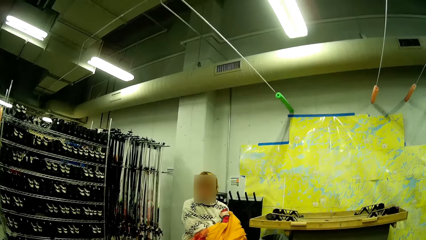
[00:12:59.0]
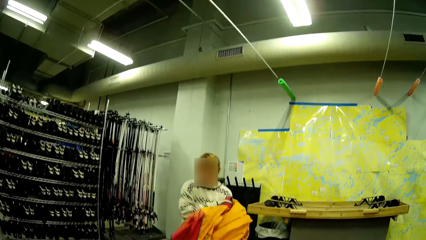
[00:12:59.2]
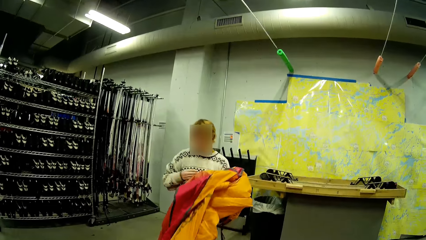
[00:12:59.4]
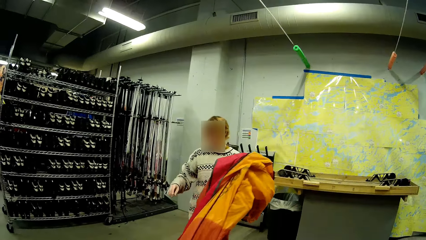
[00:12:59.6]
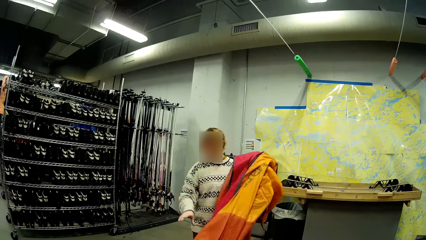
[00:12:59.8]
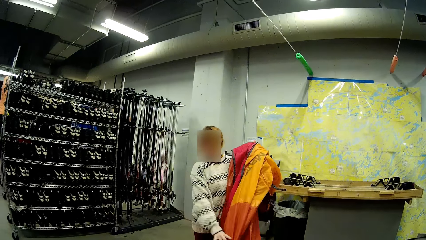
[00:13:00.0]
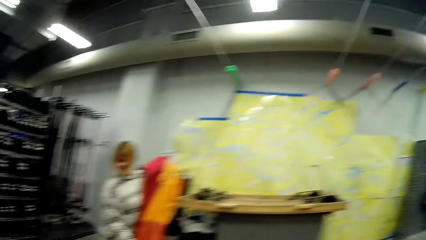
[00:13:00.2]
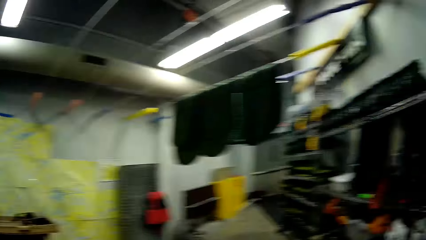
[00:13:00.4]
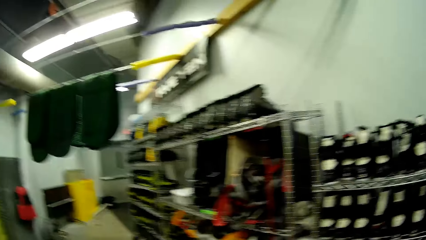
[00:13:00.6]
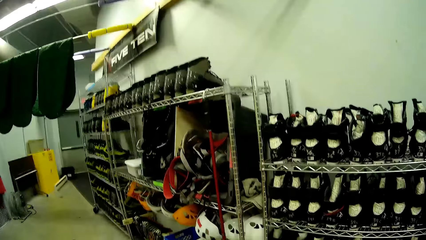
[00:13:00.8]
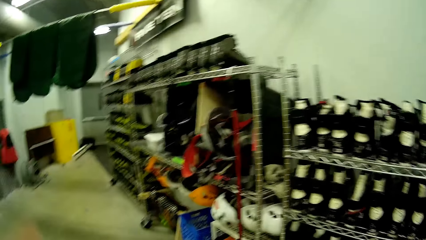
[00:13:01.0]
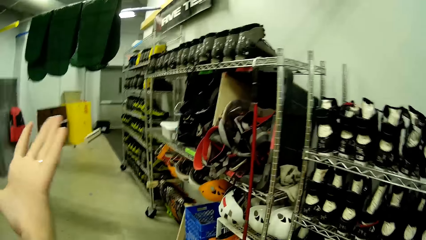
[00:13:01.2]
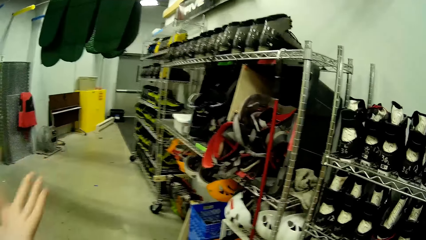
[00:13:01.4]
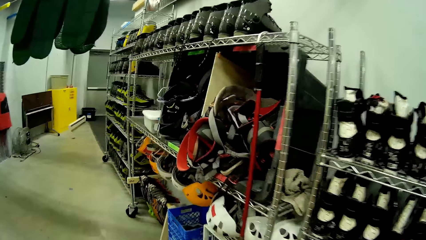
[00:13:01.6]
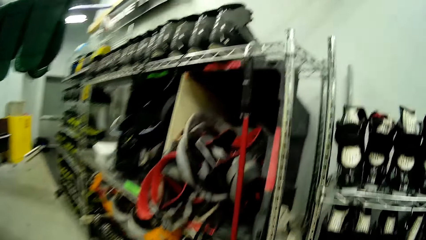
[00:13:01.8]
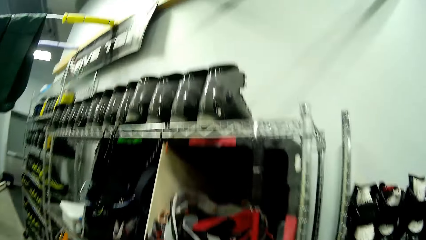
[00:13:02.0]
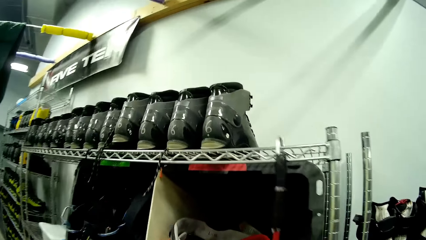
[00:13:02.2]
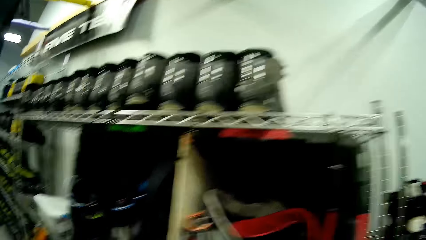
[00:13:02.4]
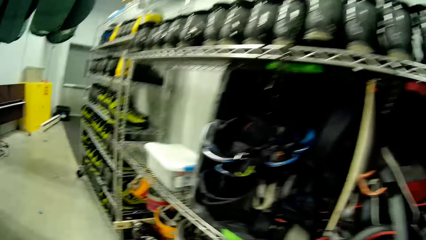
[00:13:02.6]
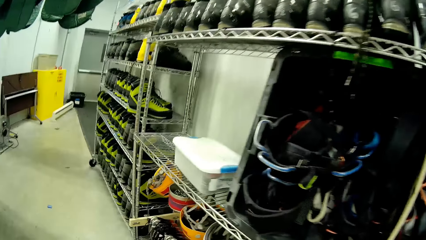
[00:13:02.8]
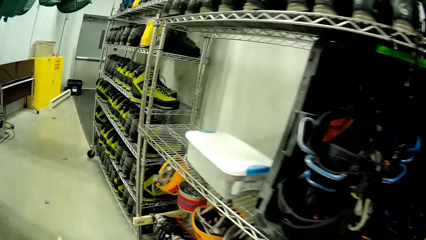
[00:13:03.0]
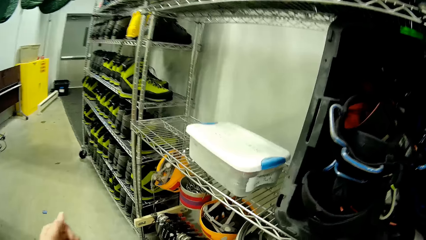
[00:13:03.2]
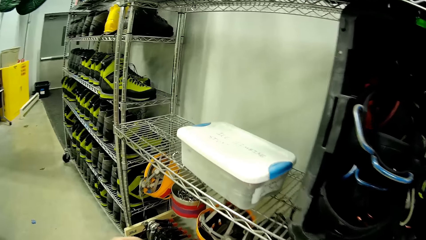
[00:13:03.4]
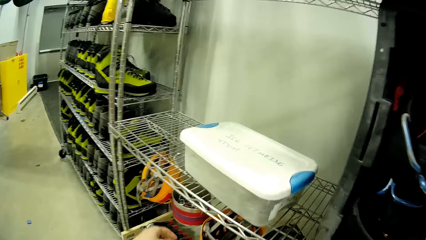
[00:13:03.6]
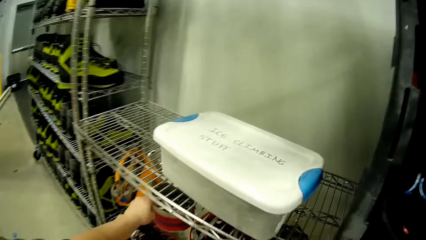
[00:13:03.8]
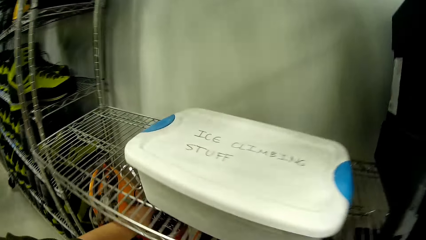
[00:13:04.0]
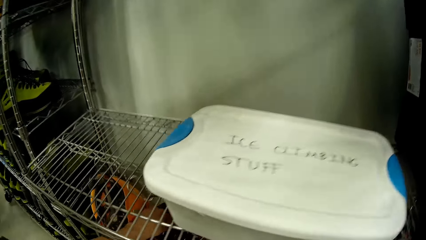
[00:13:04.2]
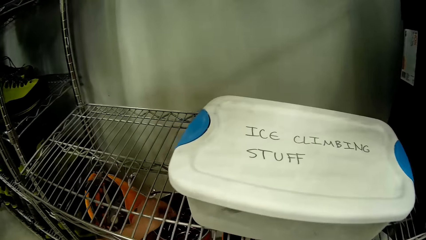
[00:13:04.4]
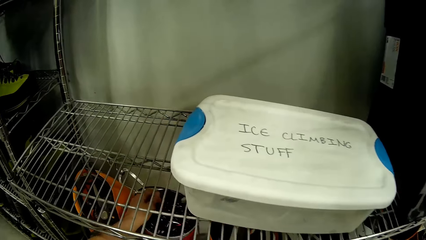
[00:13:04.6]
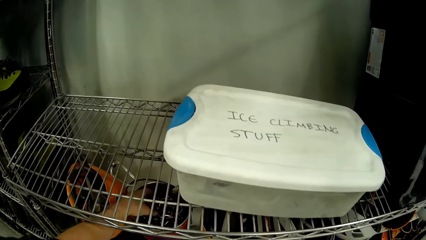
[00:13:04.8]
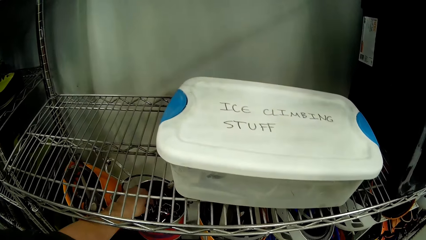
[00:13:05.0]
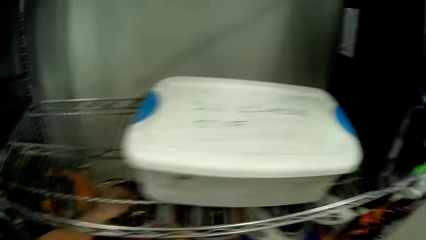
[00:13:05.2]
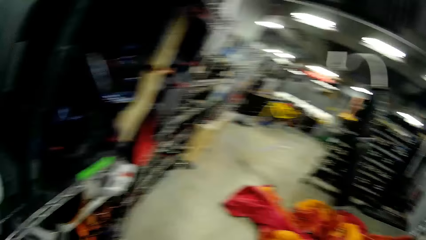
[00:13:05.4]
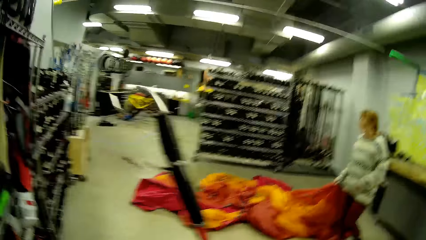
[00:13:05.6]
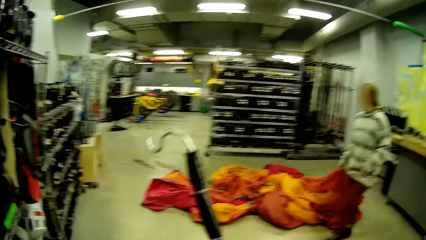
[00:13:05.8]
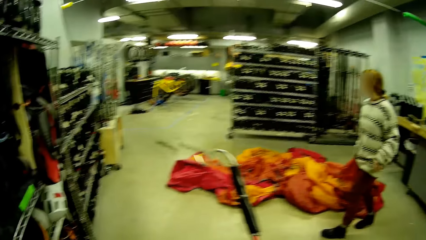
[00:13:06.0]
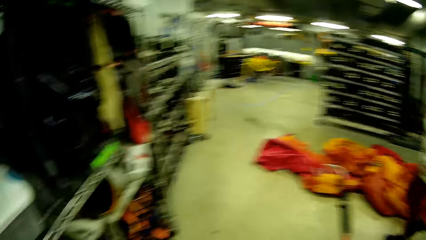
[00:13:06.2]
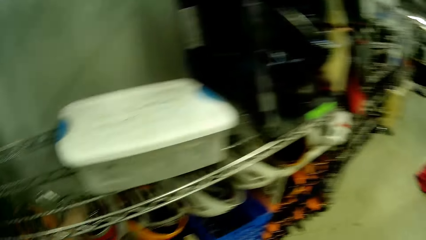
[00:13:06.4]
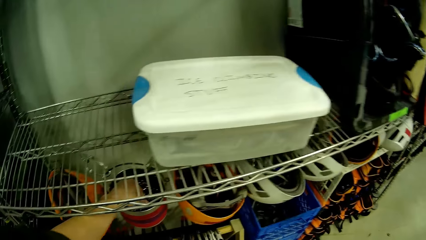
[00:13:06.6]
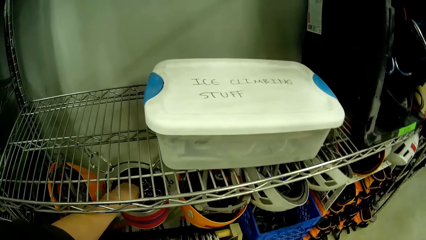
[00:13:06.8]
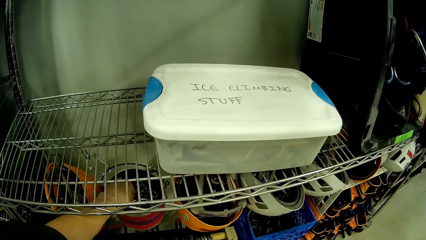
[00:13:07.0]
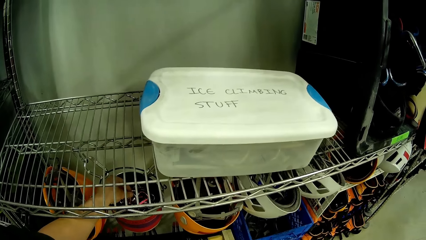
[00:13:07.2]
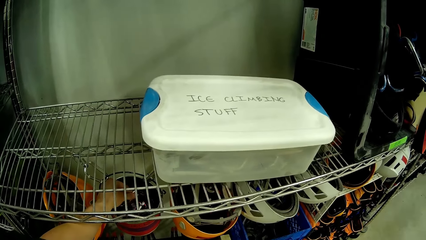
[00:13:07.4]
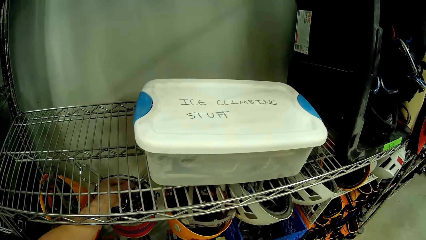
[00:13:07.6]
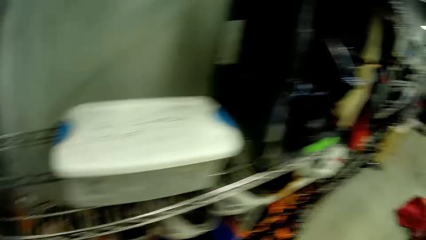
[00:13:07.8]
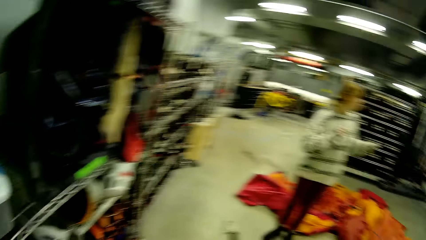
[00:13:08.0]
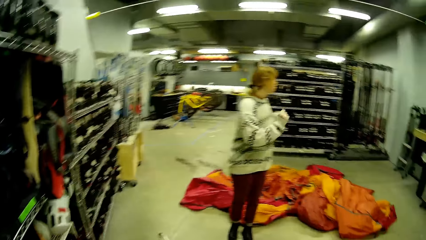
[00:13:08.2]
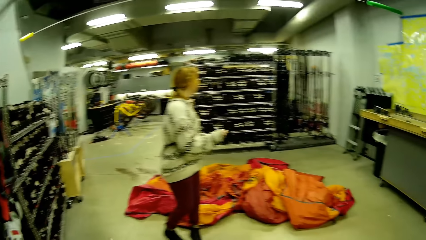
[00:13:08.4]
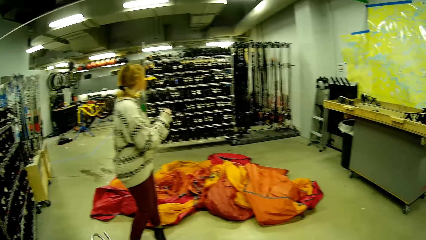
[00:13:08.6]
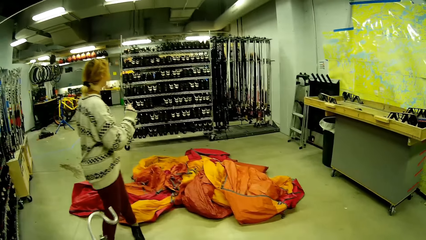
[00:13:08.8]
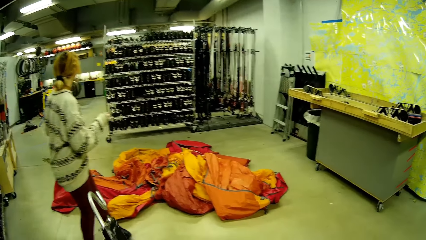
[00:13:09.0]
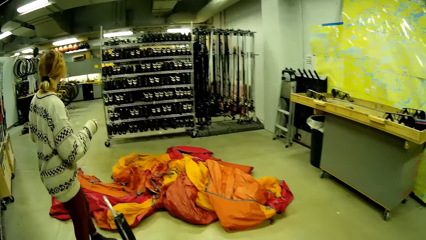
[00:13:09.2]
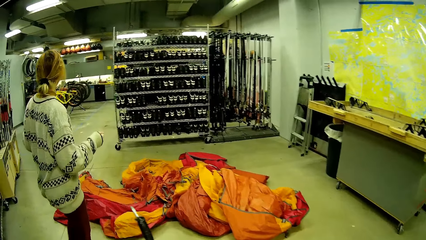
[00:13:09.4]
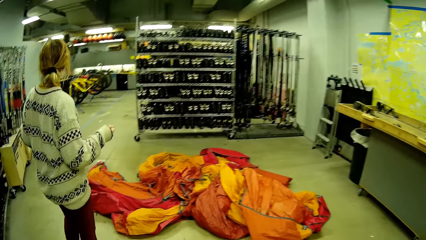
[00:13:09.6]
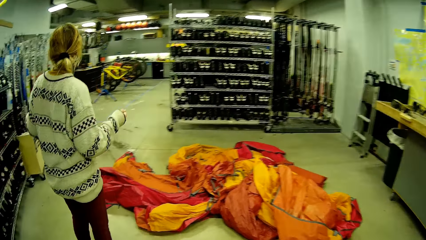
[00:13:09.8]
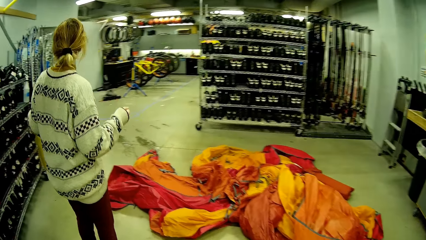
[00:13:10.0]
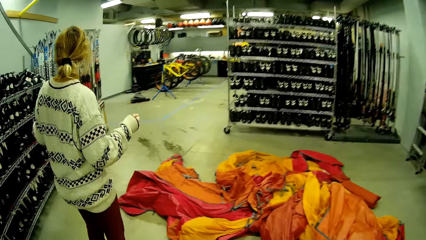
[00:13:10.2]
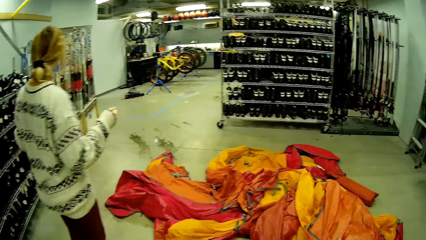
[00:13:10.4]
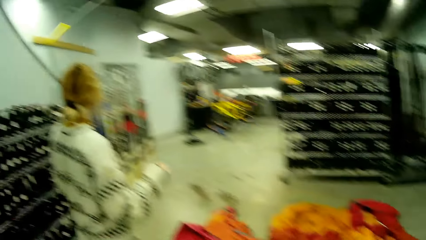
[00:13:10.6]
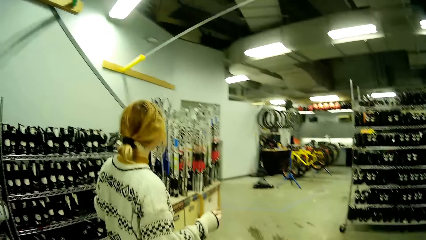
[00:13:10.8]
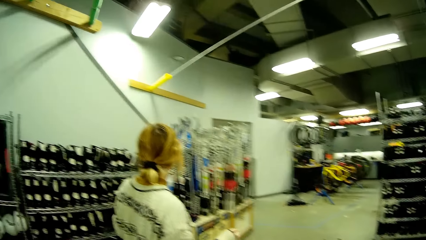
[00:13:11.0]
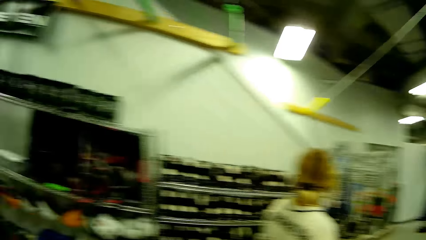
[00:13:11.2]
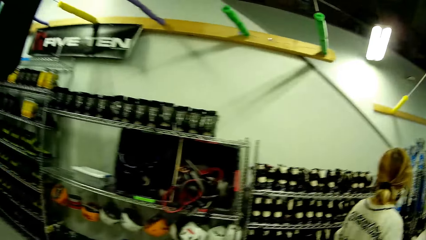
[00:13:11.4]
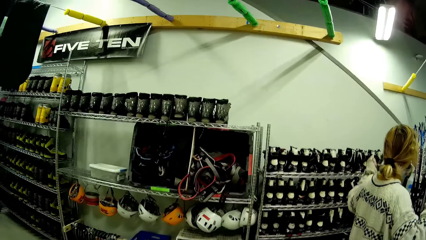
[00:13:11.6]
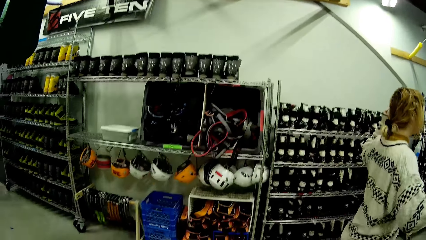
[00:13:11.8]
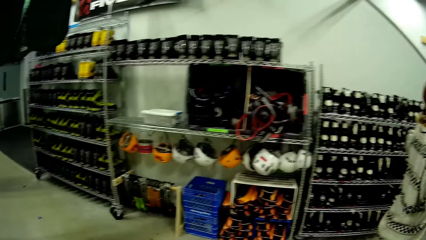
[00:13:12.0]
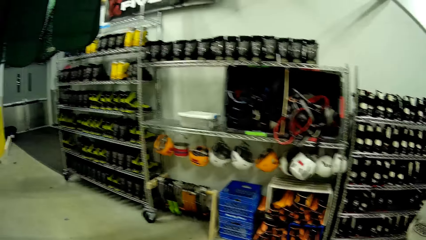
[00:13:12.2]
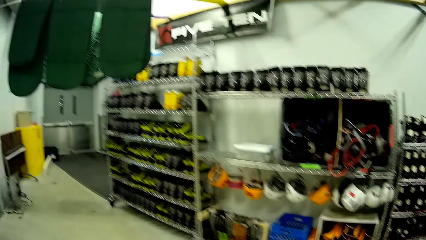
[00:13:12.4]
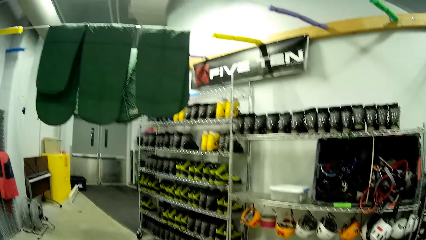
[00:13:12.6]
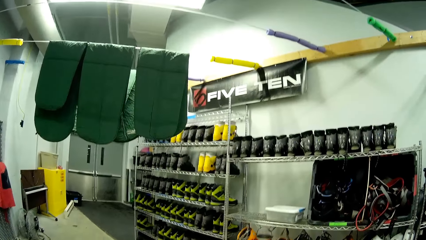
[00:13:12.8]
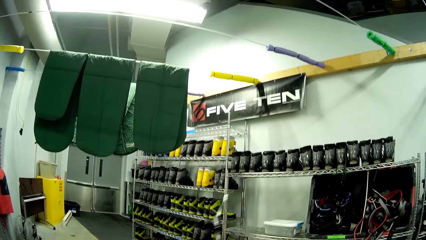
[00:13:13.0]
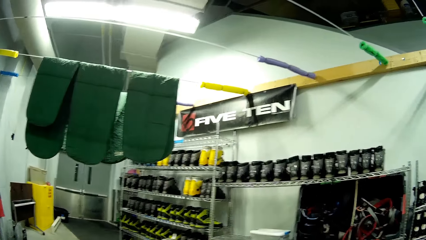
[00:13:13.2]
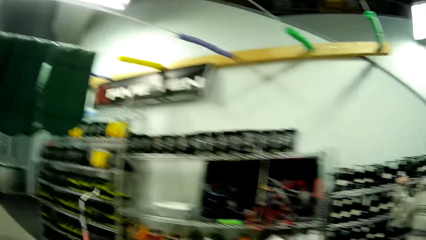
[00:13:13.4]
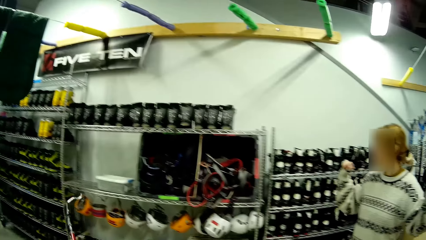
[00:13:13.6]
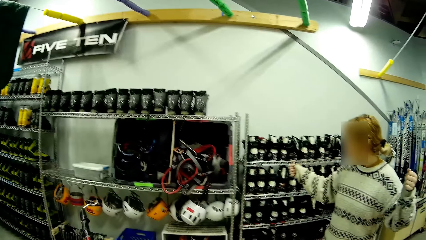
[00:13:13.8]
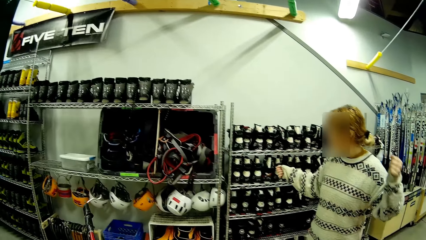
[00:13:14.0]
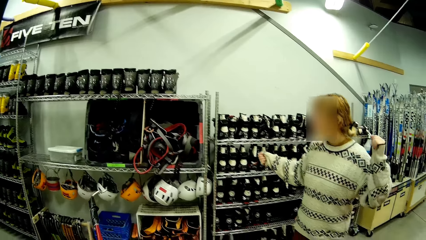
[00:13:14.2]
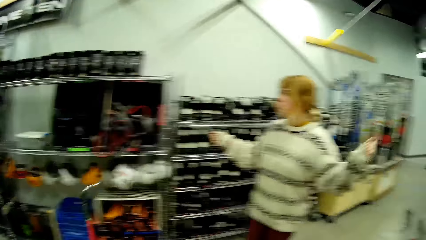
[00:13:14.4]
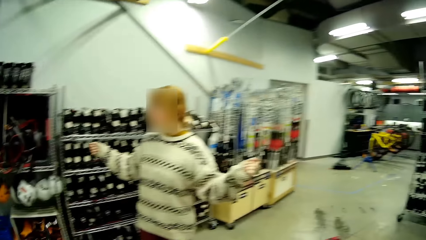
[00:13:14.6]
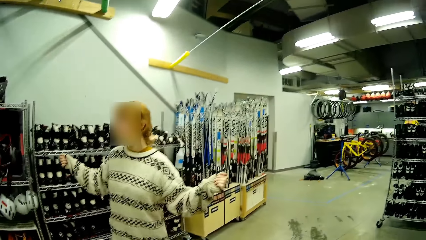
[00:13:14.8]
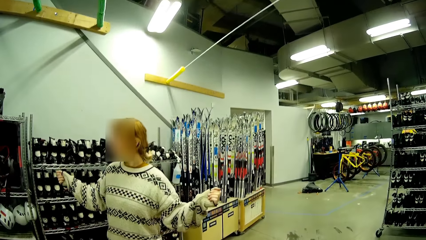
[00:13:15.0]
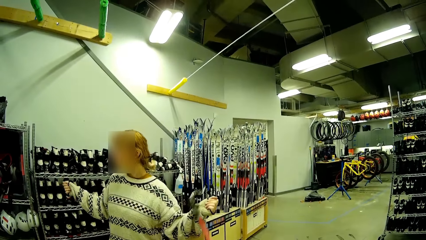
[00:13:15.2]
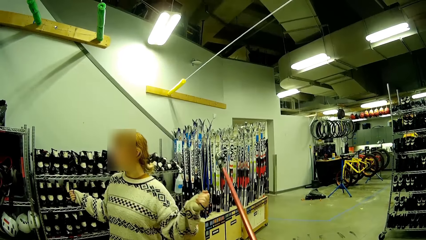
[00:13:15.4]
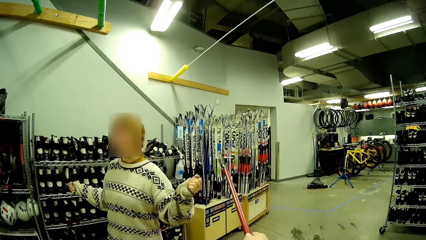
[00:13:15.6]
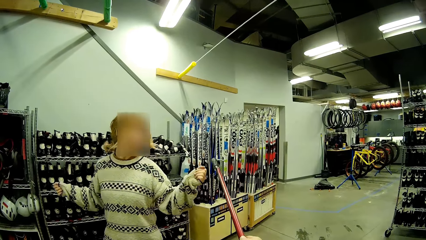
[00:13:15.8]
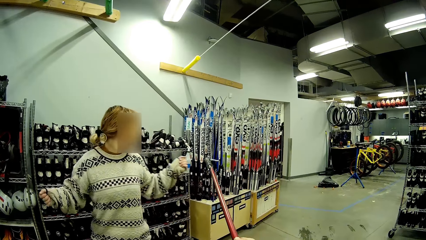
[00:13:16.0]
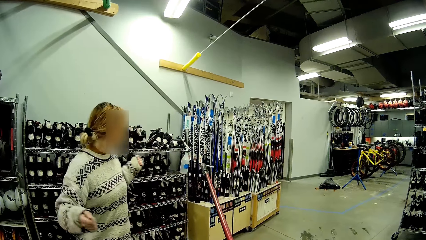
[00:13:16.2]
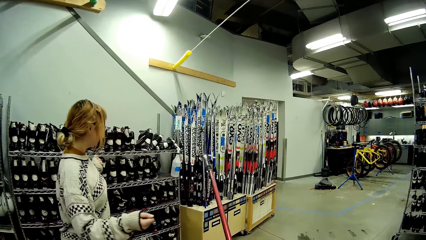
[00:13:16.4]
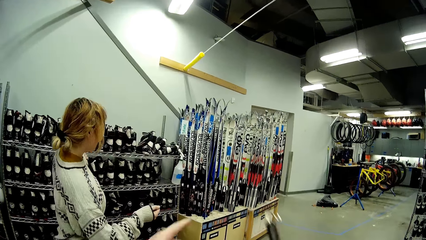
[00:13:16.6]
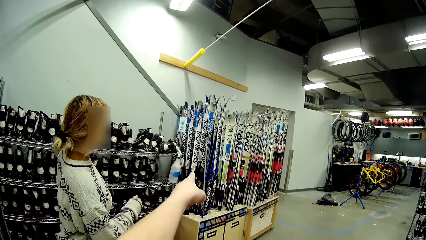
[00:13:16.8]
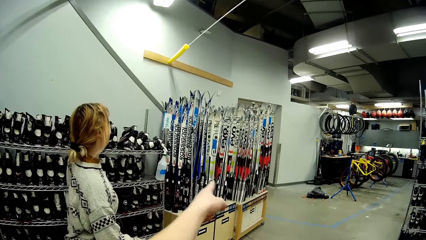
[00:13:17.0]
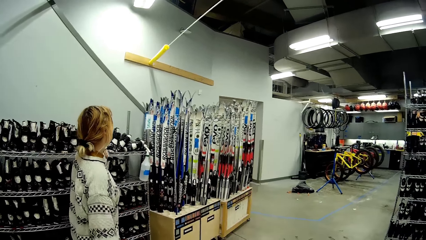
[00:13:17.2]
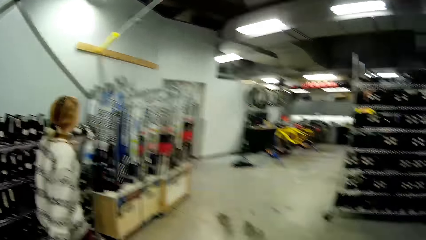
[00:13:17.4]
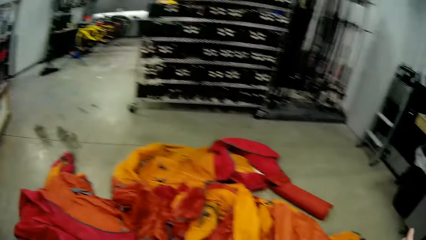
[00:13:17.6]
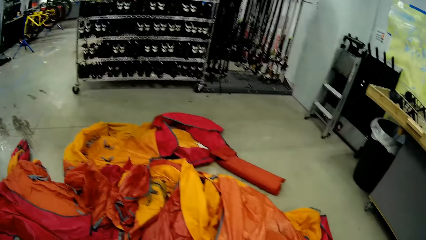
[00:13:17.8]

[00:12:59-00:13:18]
A person straightens fabric on the floor. The camera wearer walks around the store. They stare in the room. They pick up something. They move metal hooks from the shelf. The person spreads the tent. The camera wearer dialogues with the person. The person stares in the room. The camera wearer walks around the store. They dialogue with the person.
